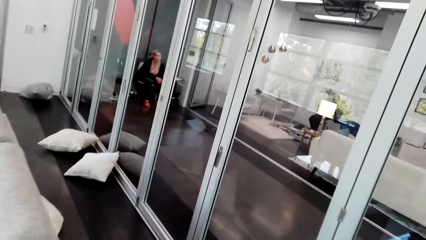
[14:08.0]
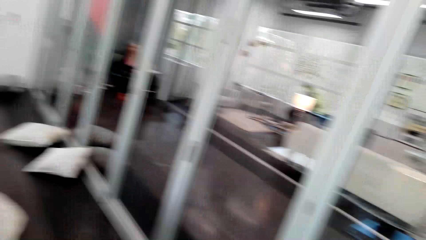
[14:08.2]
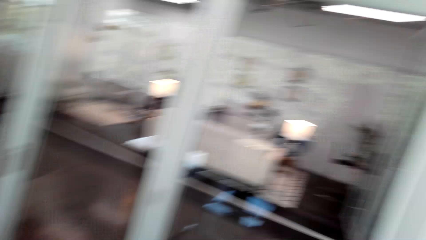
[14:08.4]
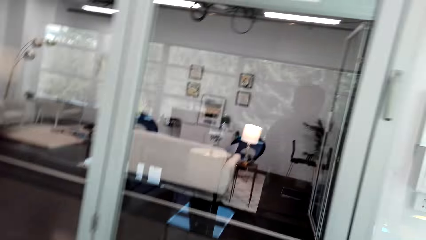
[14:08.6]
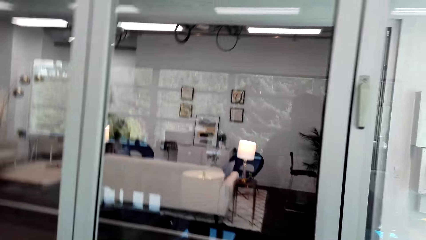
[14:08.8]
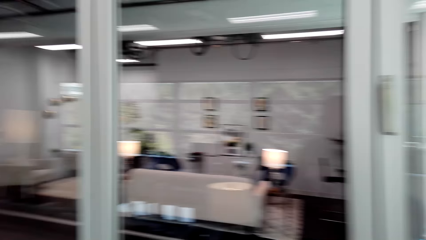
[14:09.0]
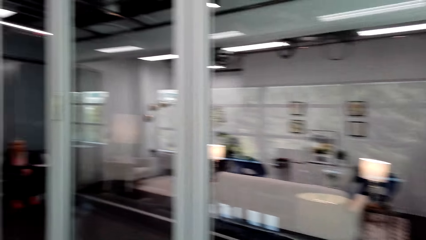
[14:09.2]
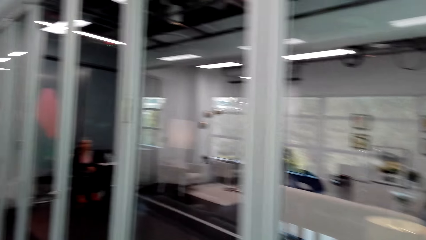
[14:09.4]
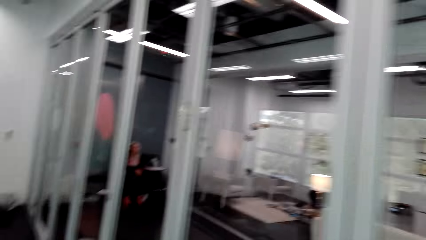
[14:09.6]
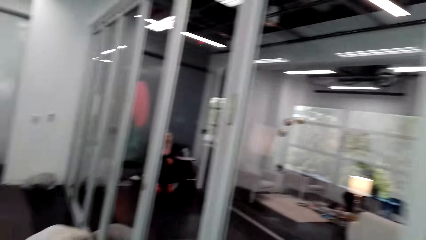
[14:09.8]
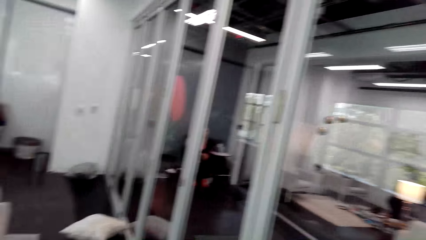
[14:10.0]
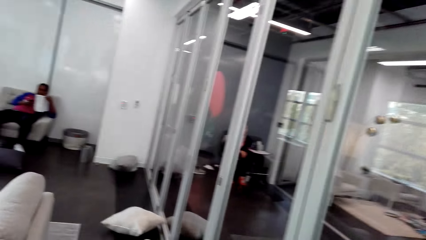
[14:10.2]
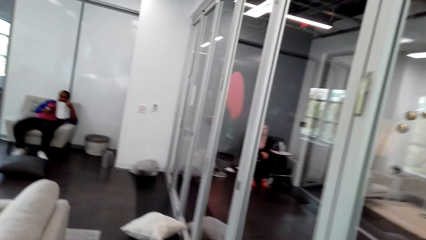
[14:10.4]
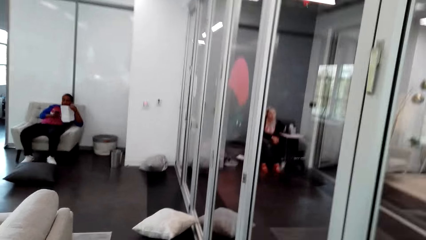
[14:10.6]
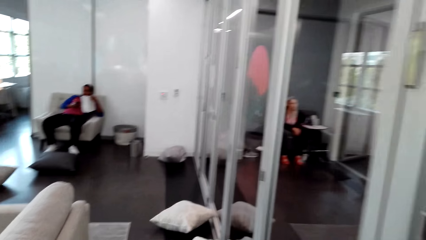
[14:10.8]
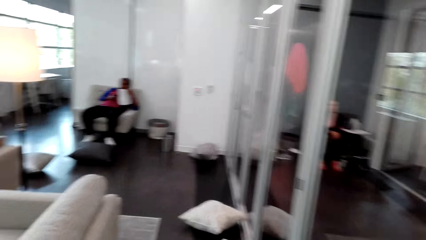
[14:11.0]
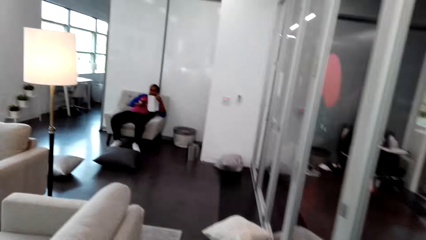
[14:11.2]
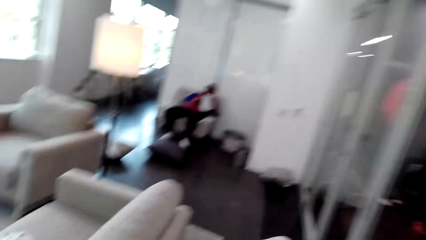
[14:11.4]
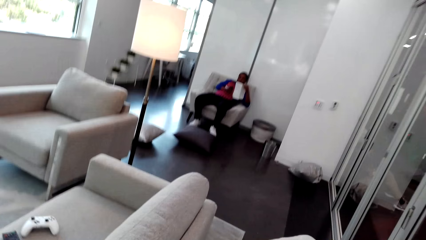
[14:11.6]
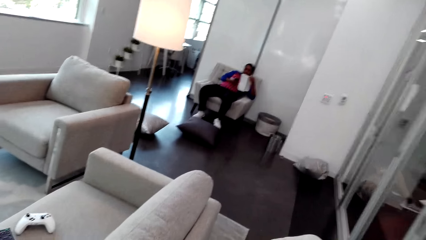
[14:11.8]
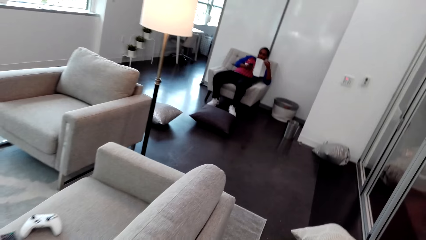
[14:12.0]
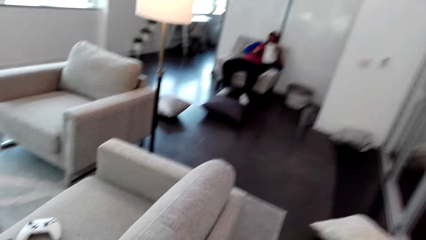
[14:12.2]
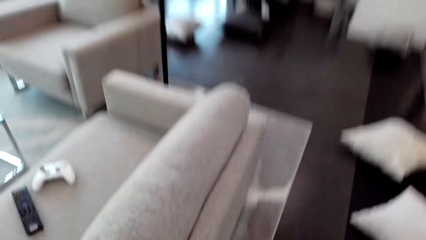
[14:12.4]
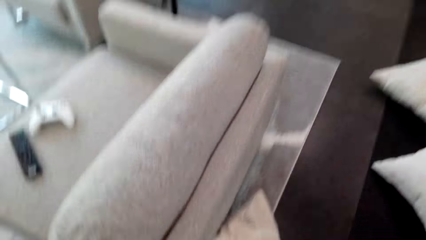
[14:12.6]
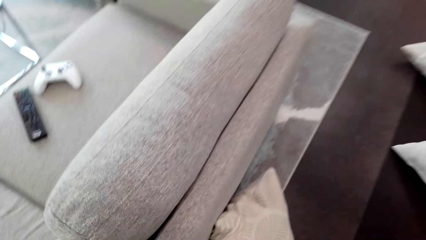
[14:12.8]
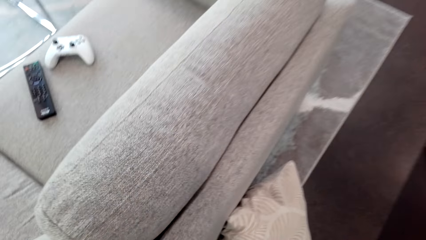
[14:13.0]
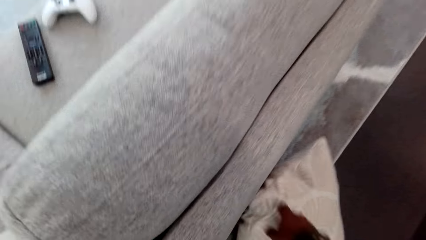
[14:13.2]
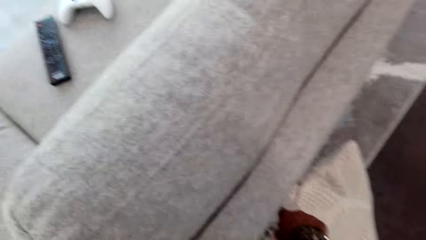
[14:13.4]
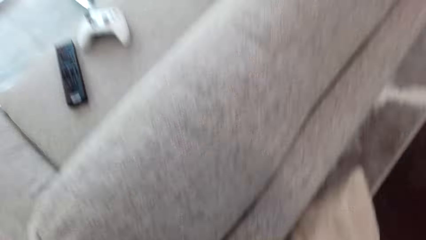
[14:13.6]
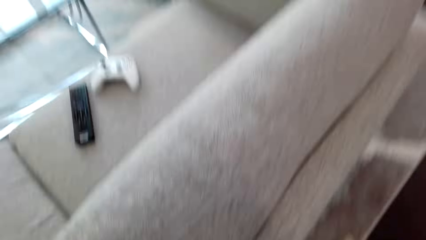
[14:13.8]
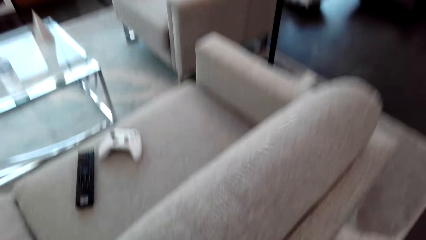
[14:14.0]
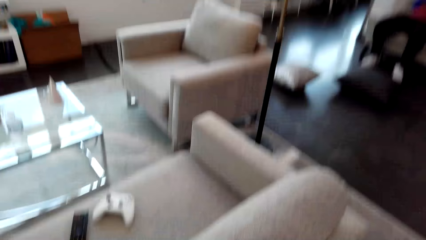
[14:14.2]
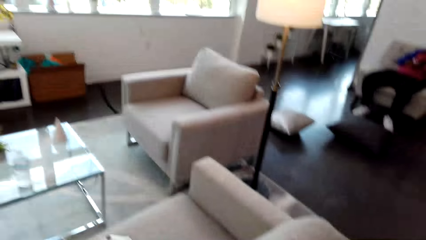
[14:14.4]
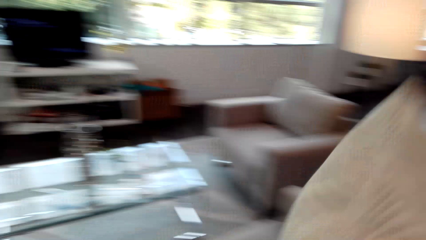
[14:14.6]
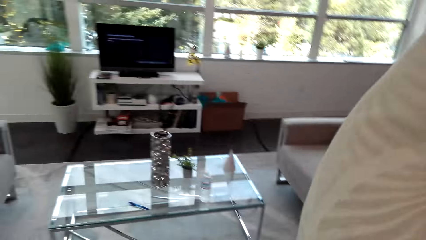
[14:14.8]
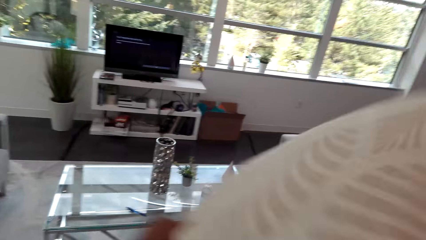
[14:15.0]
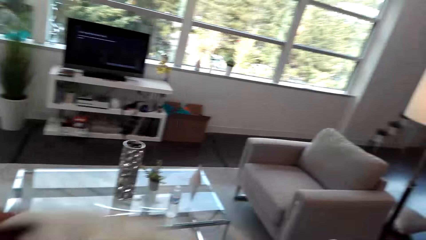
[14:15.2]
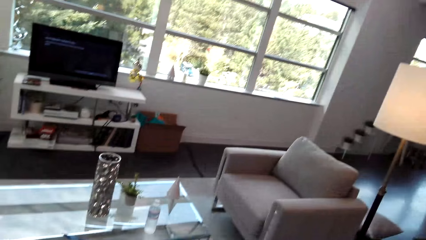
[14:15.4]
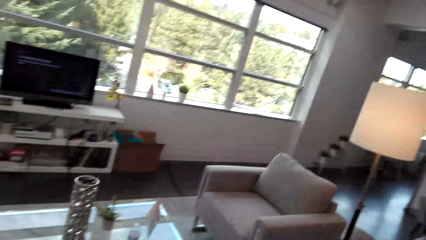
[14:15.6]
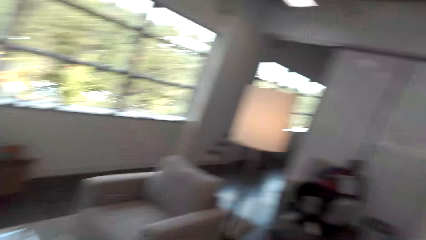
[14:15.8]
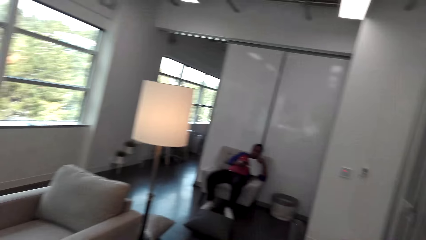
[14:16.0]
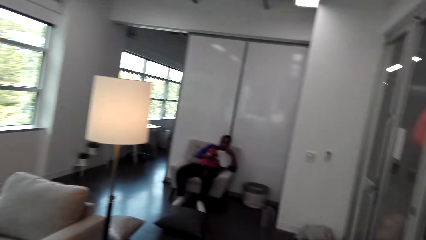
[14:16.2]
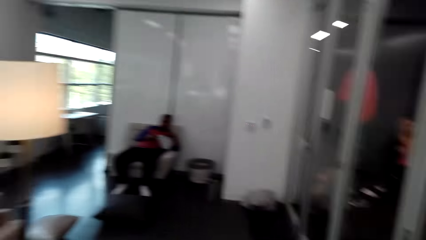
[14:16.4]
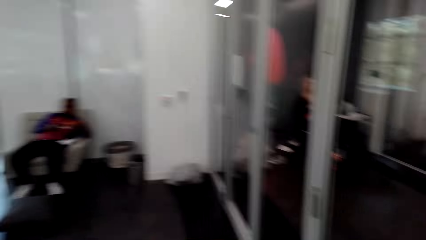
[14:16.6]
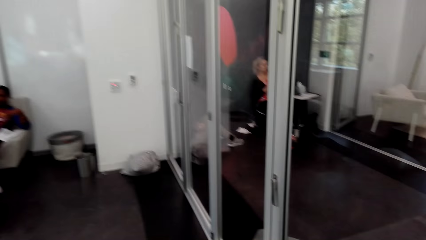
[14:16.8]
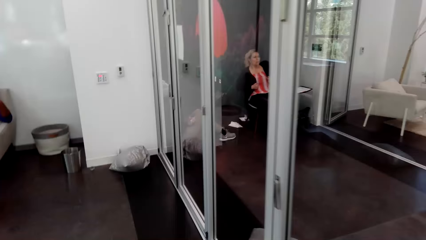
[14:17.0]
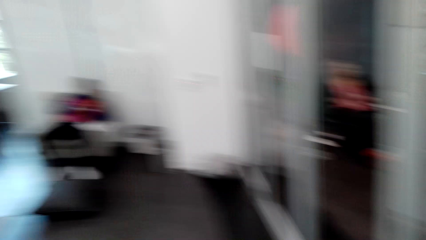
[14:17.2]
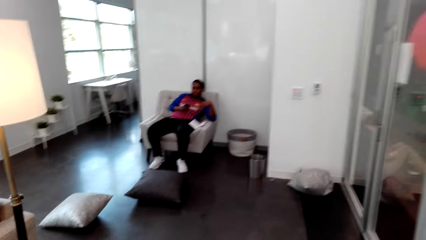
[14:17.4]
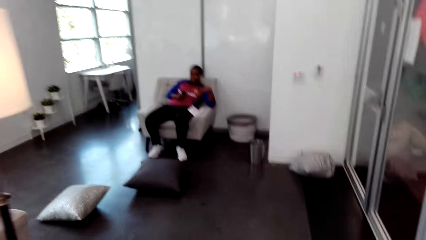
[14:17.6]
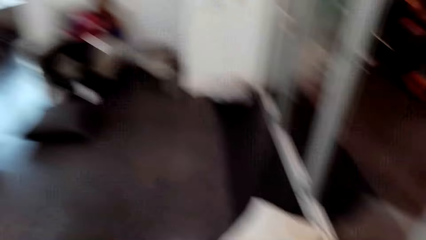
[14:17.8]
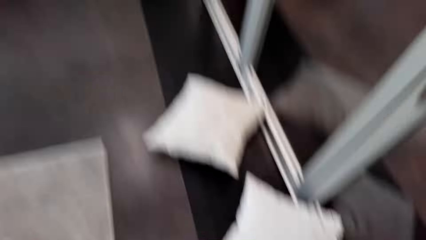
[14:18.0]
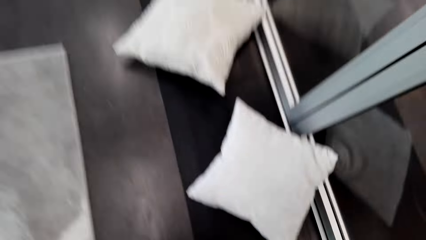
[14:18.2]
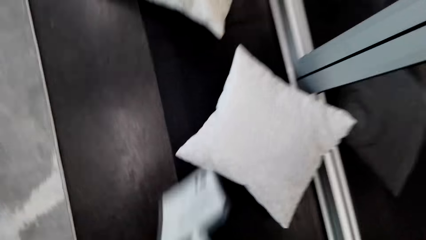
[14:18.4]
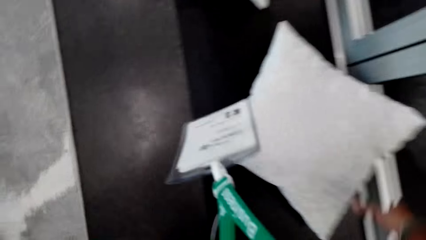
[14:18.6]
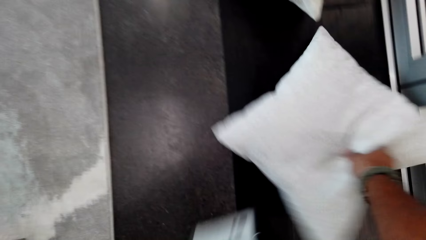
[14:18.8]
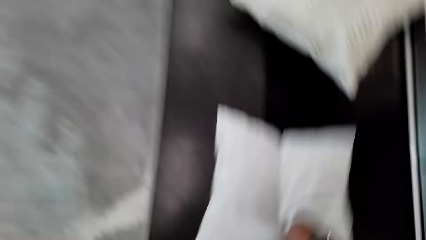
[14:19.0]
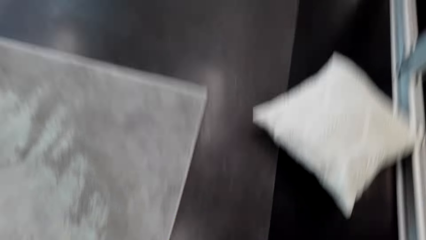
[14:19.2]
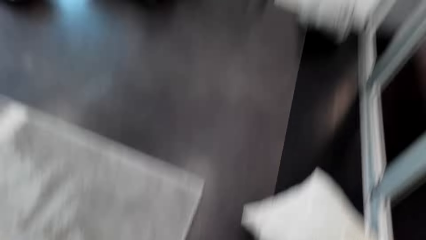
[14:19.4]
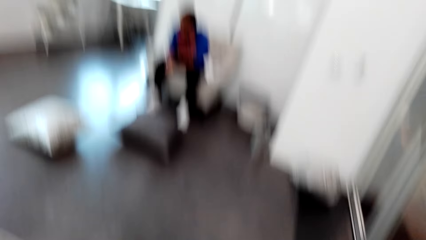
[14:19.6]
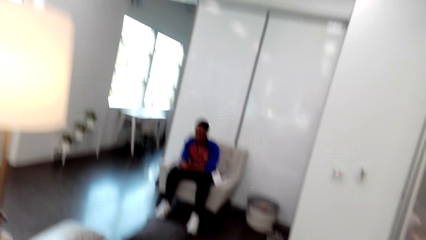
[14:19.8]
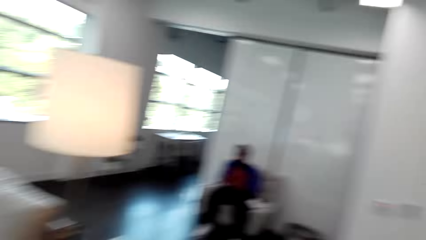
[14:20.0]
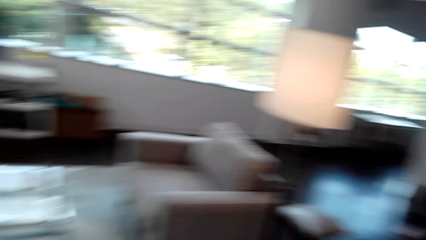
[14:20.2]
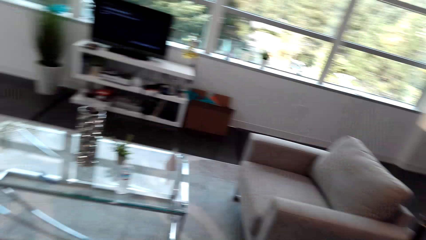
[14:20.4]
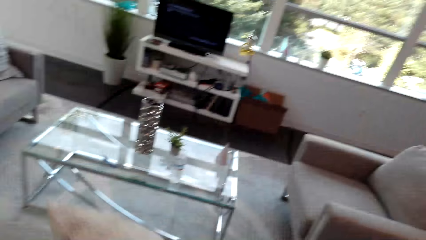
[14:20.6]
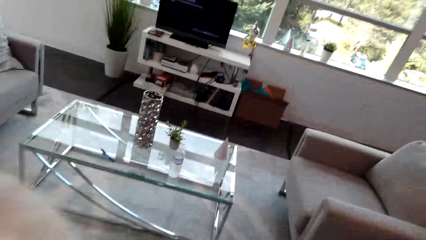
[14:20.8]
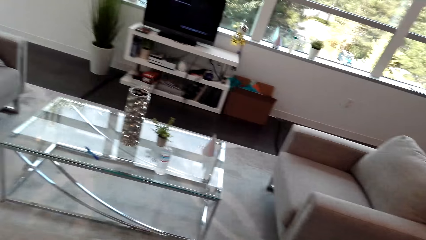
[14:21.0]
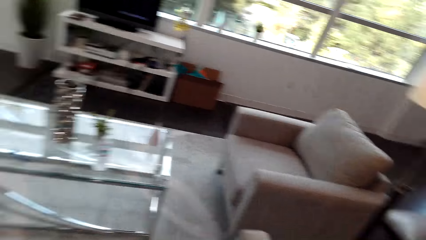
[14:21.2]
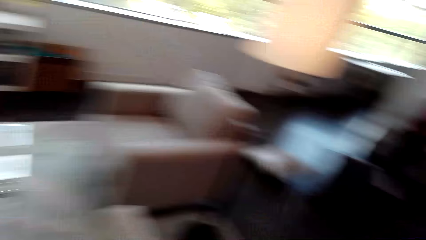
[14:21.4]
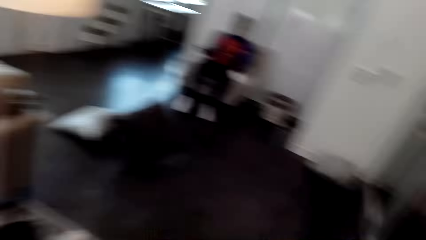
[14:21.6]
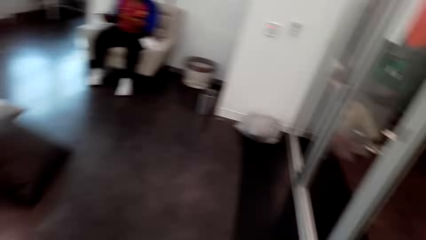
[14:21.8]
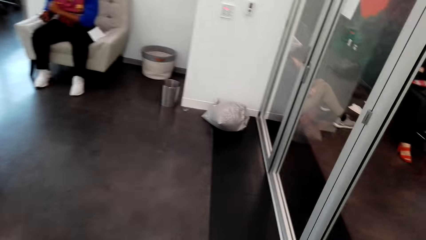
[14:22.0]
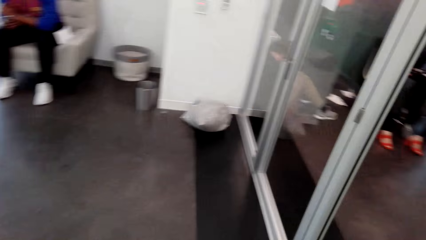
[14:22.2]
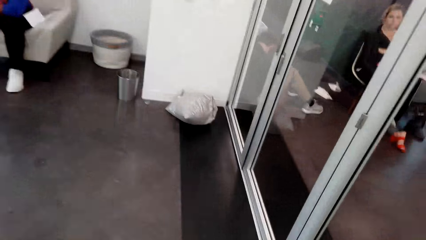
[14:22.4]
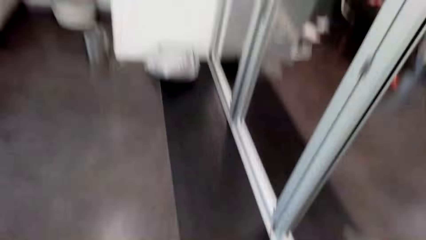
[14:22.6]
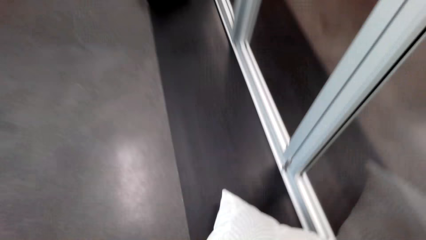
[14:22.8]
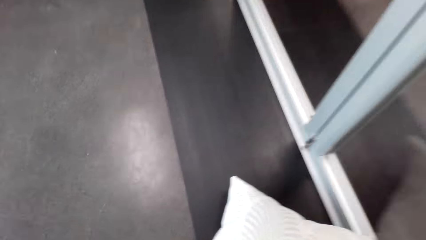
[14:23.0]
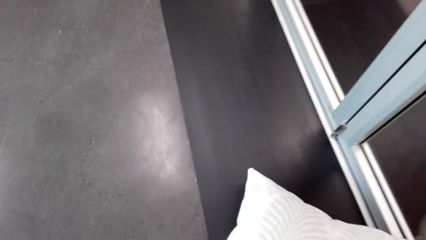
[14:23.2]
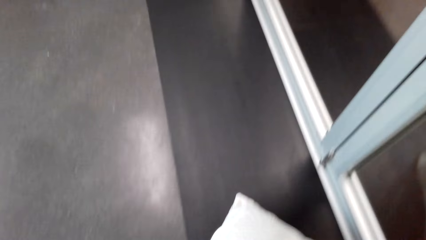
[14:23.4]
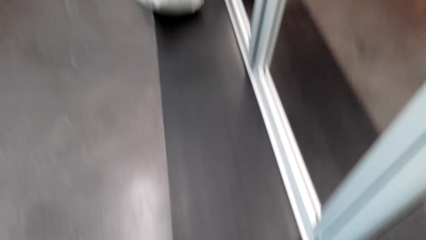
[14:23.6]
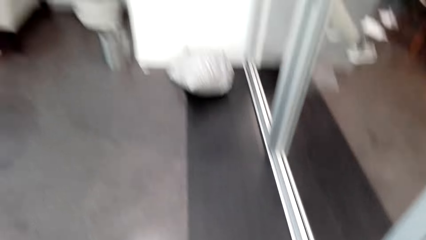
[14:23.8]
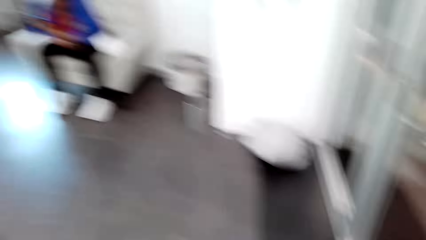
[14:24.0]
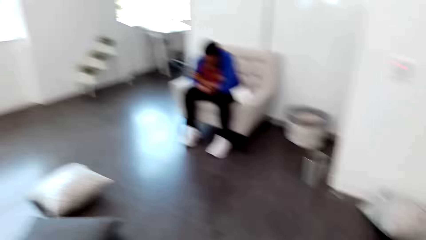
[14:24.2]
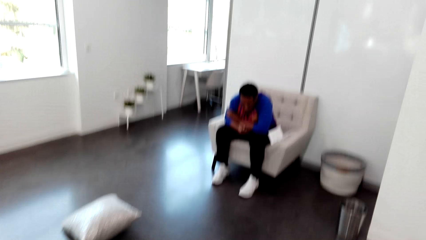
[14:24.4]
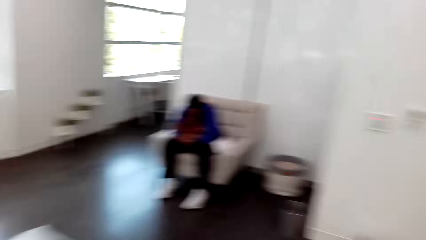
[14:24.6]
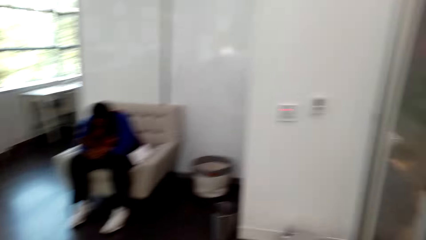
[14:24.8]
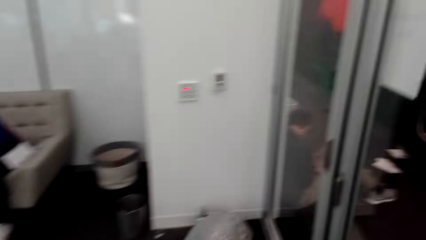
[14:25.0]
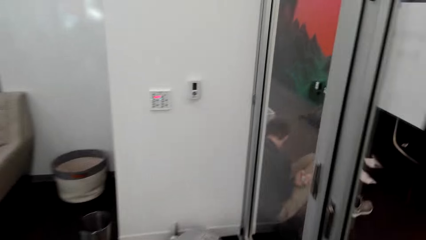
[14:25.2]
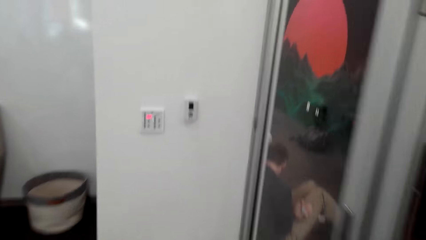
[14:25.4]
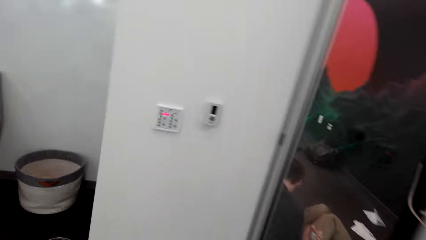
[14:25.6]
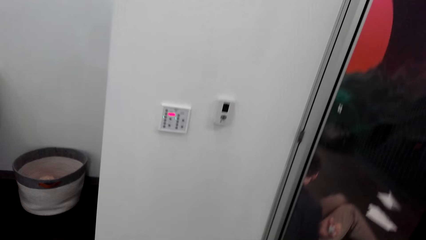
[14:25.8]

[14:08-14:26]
The camera wearer looks at the glass wall. They look at the man. They walk to the pillow. They pick up the pillow from the floor. They put the pillow on the seat. They look around. They pick up the pillow from the floor. They put the pillow on the seat. They turn around. They pick up the pillow from the floor. They walk to the pillow.
